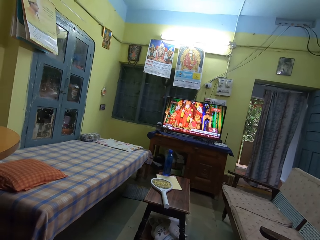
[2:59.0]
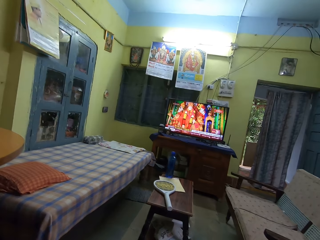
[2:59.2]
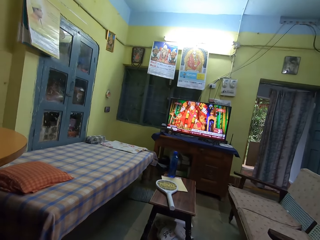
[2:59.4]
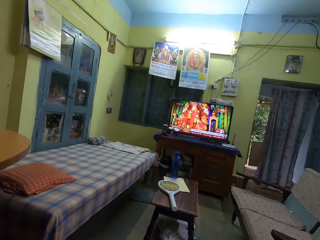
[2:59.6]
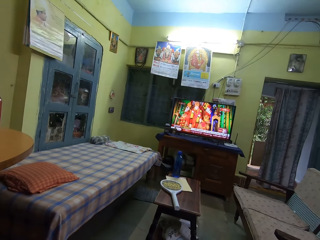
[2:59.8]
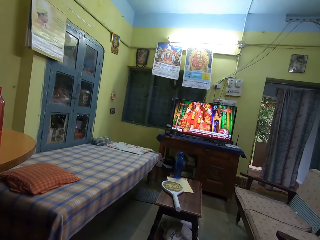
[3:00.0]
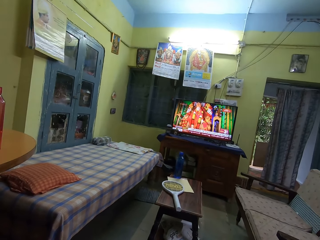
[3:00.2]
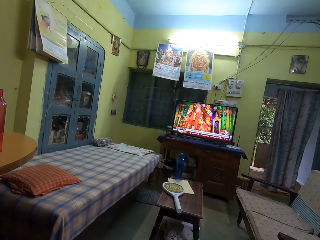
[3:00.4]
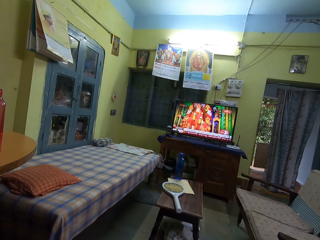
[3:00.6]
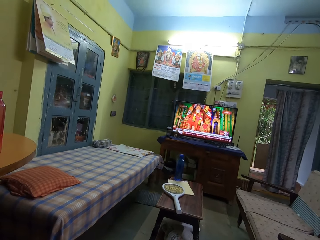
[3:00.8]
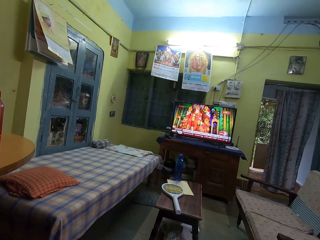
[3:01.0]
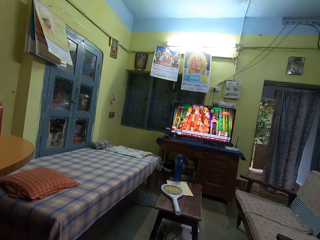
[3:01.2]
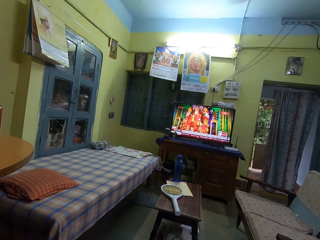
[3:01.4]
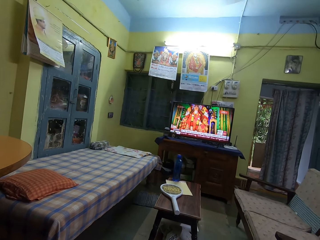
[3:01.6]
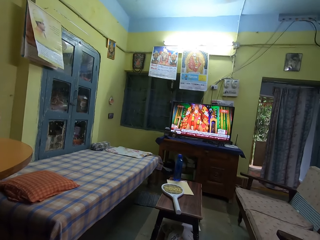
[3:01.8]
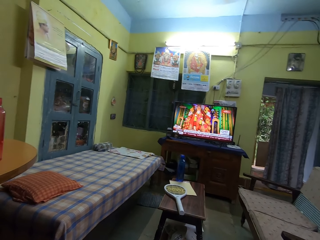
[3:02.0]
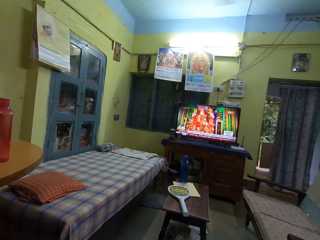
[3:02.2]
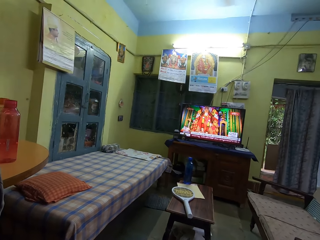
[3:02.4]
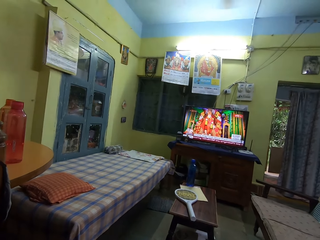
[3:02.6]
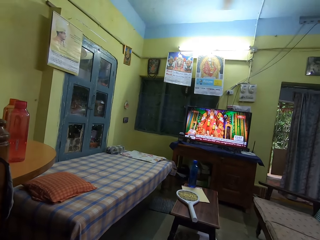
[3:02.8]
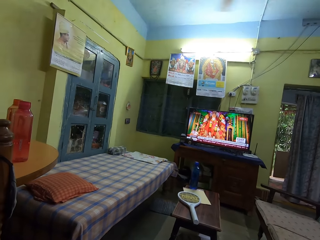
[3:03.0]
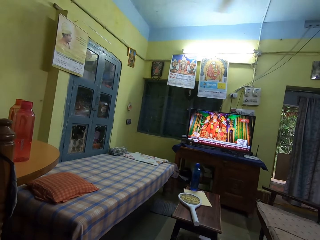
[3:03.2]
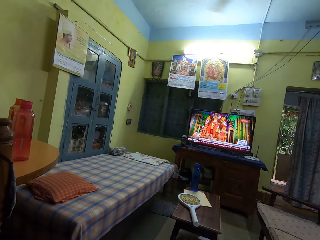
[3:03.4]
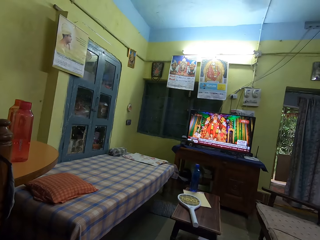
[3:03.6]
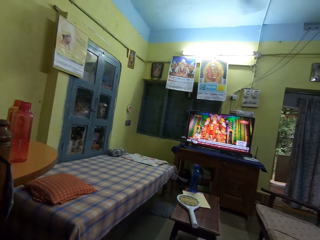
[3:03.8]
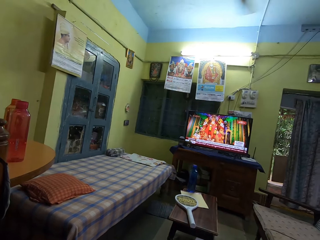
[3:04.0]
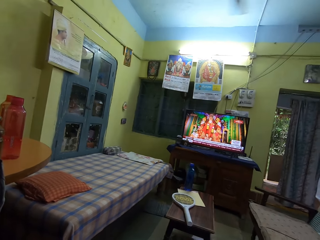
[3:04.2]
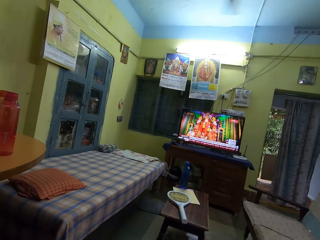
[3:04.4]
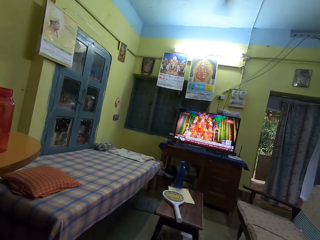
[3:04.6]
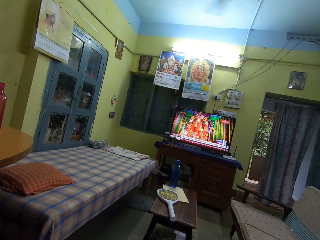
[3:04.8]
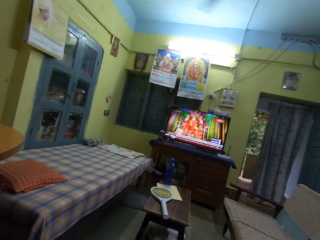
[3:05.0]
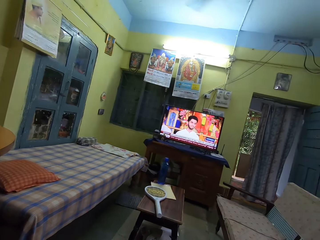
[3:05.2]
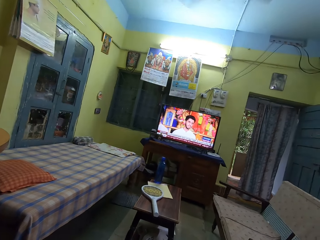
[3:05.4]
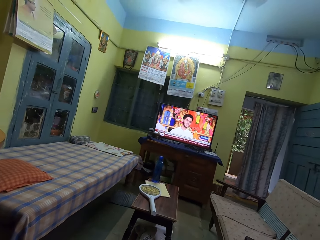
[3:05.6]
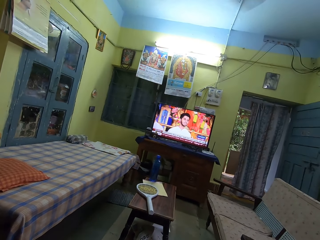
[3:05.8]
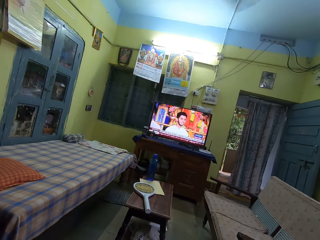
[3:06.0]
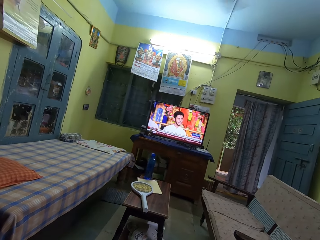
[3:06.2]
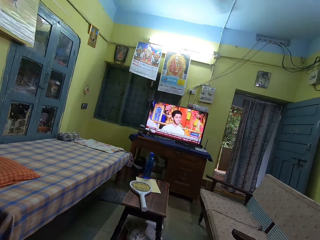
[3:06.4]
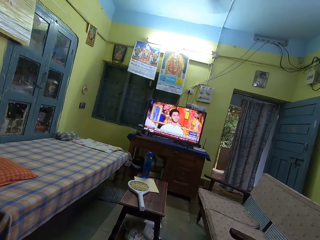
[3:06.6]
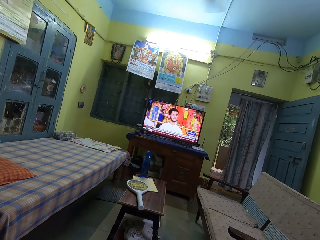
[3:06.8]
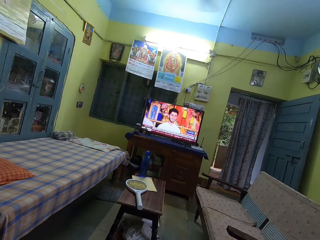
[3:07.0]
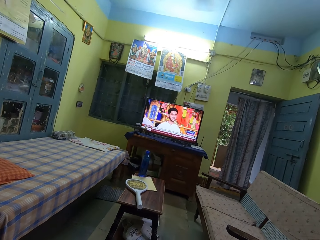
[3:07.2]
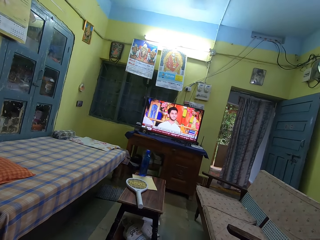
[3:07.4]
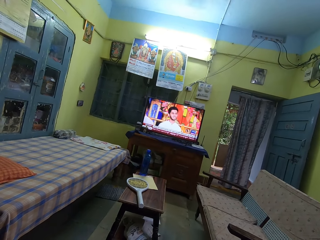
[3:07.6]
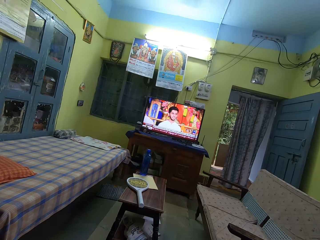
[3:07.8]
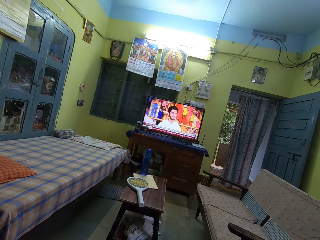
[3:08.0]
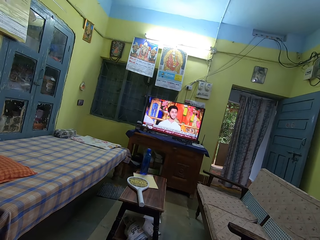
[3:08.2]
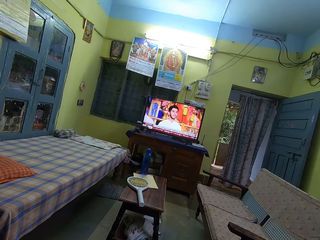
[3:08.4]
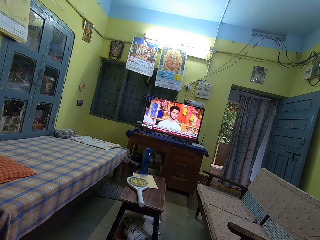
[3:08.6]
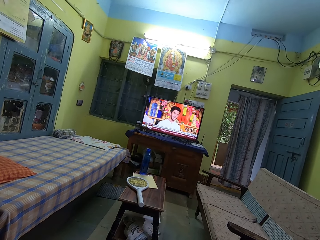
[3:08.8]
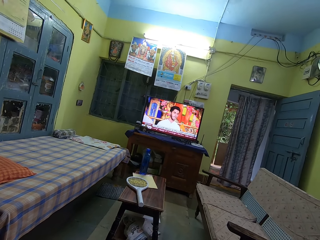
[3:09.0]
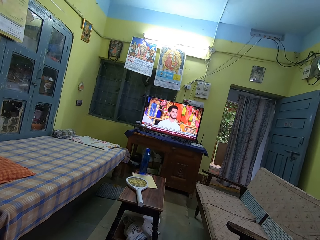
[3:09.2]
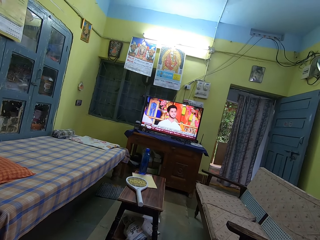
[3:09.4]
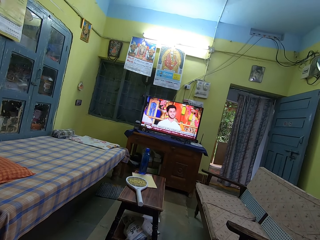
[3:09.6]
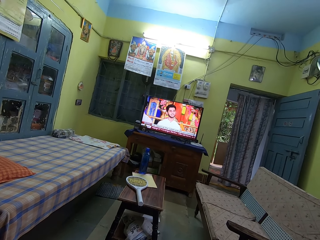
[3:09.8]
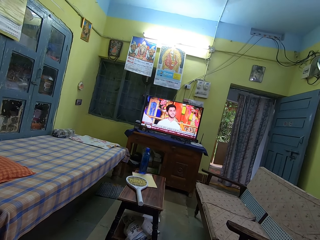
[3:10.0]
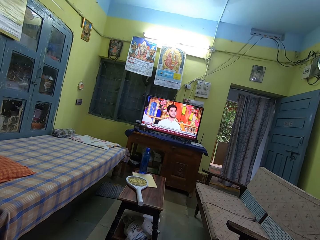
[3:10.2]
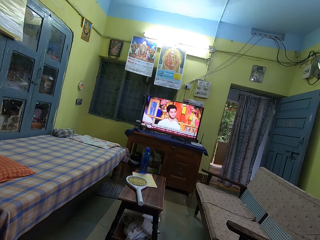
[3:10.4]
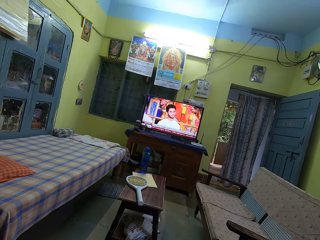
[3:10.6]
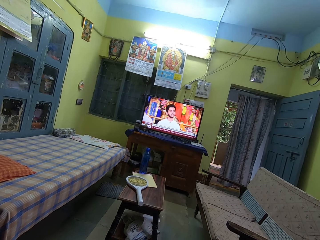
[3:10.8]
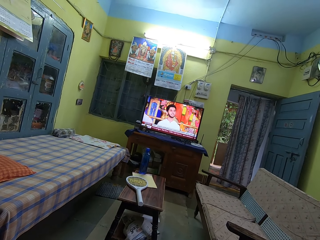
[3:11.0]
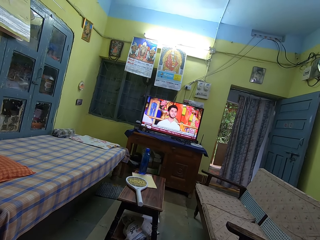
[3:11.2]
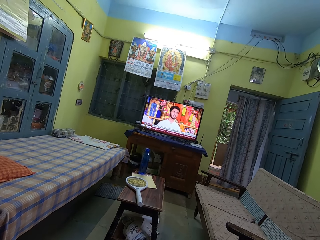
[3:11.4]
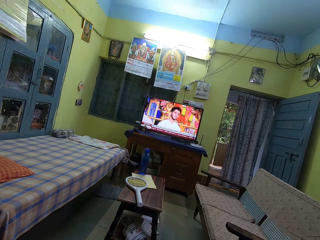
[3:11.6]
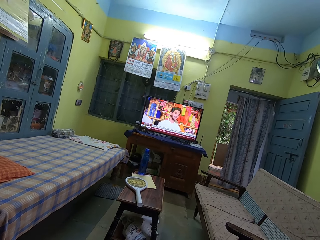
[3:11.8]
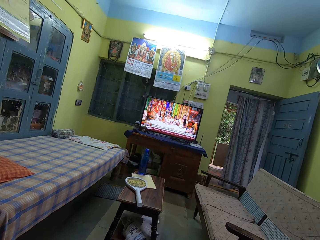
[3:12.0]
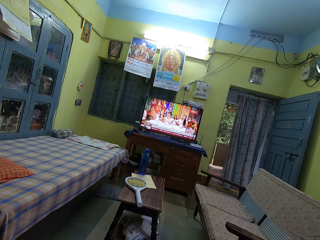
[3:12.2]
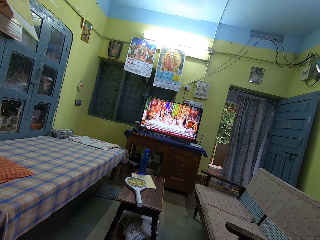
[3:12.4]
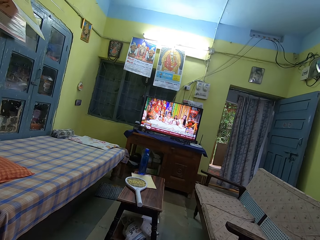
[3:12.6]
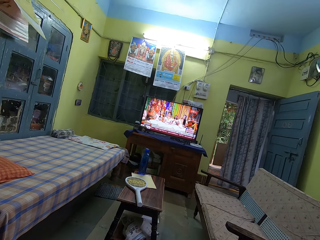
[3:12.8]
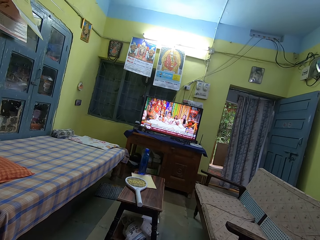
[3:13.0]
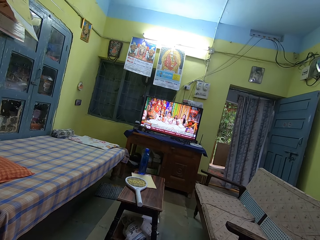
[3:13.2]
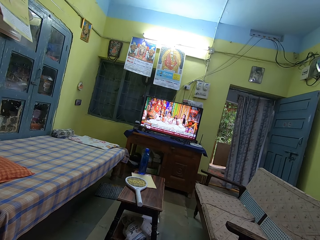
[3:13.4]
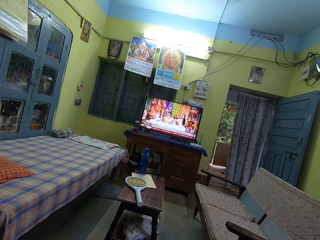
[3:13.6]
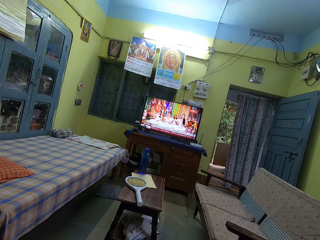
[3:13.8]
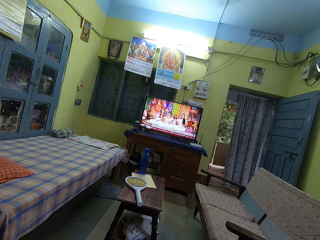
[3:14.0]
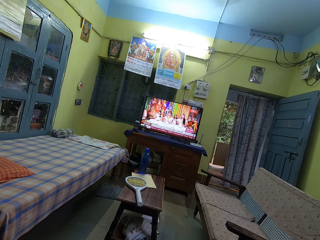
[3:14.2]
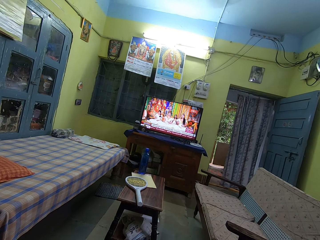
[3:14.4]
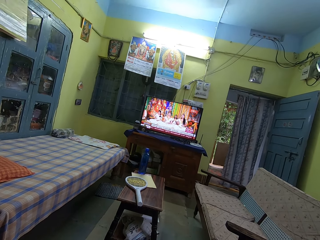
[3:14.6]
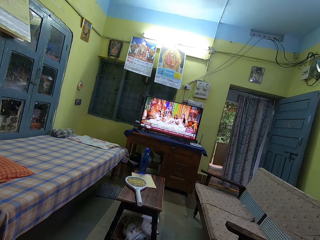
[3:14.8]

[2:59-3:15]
The camera wearer looks at the room. They watch the television.

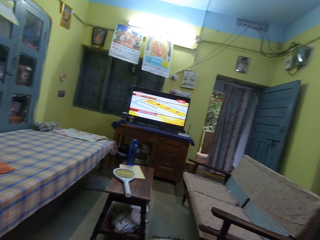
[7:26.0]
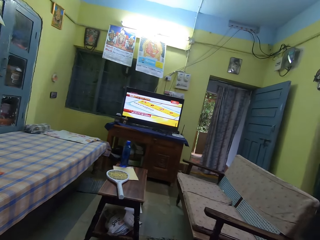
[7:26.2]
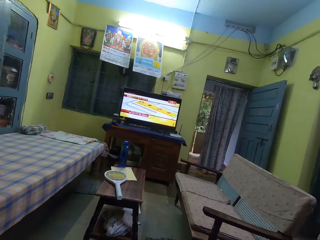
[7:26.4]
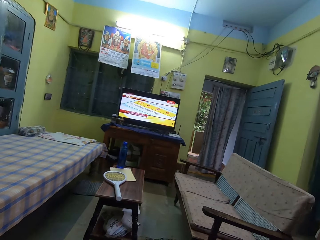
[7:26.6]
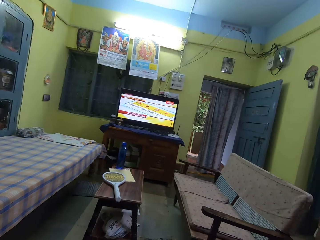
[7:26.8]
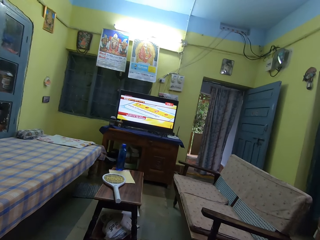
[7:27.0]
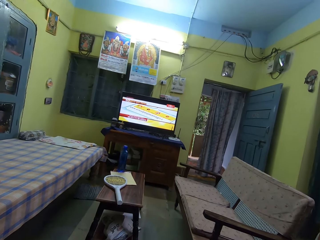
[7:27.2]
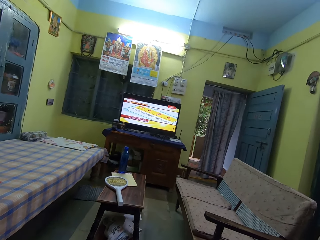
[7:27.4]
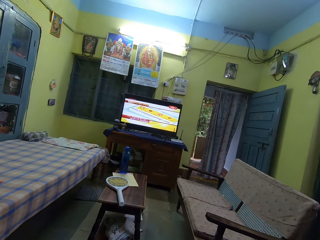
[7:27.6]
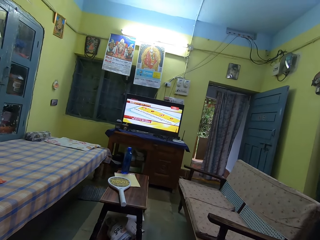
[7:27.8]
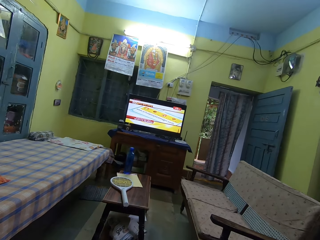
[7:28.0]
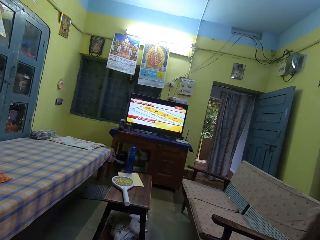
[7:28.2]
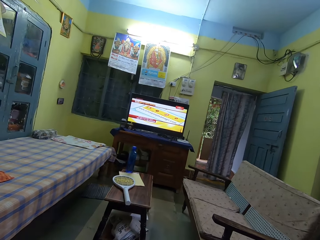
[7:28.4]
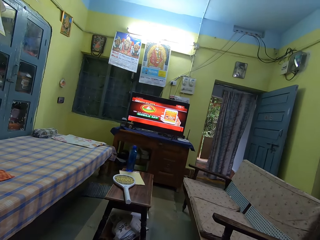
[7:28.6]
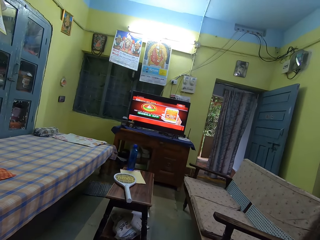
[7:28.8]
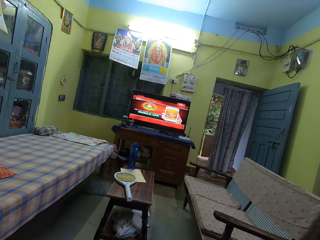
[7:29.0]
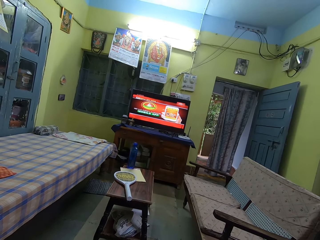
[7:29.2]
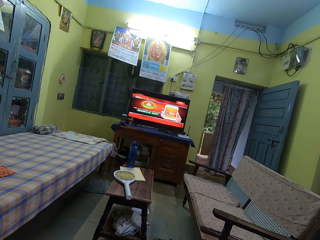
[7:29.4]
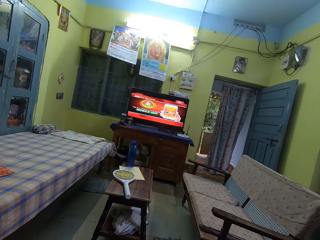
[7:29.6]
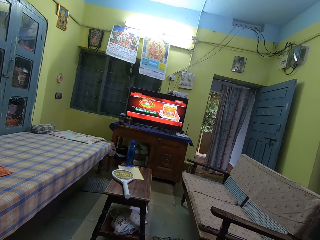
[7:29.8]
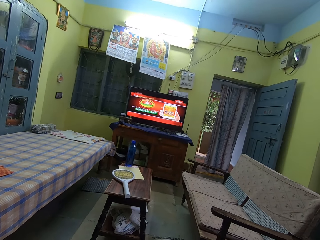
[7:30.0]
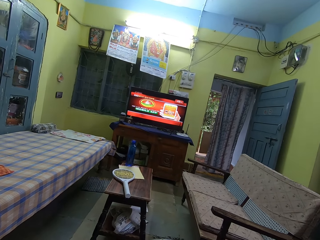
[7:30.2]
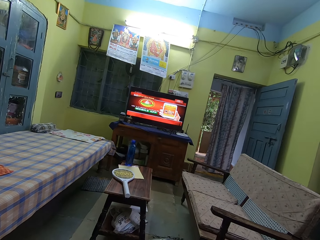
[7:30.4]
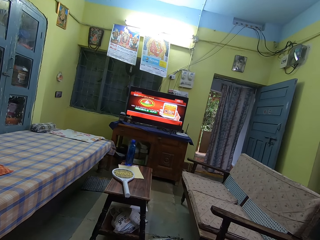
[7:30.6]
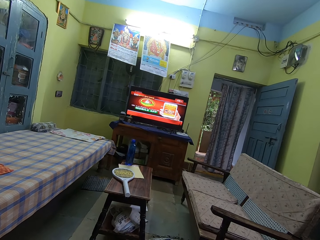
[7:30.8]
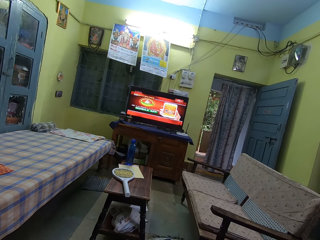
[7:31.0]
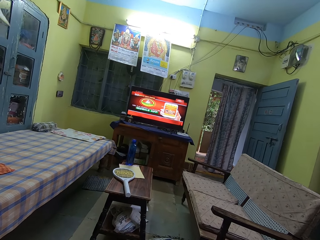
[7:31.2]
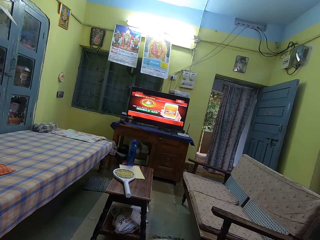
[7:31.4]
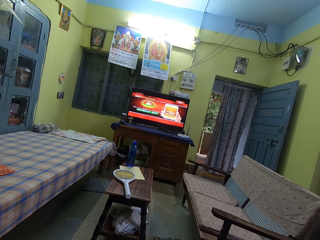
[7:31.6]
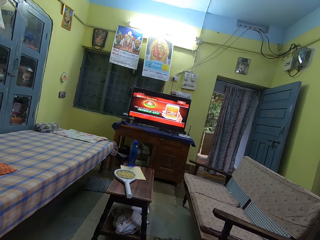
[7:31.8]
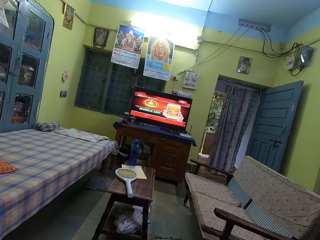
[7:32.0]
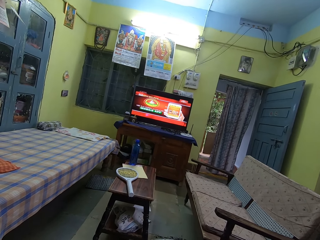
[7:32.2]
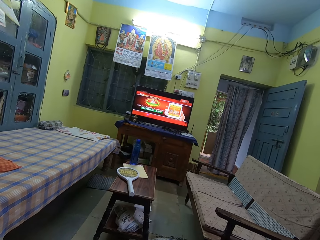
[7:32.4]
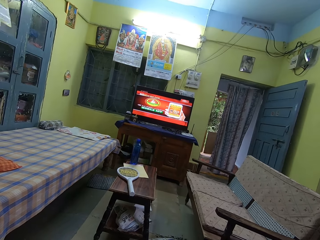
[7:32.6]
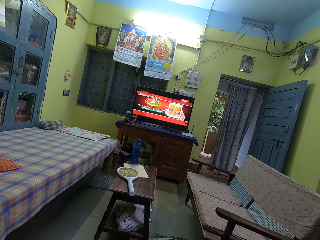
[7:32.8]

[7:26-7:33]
The camera wearer communicates to someone.
